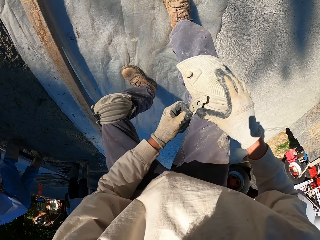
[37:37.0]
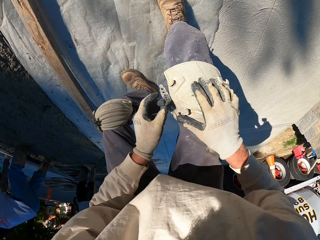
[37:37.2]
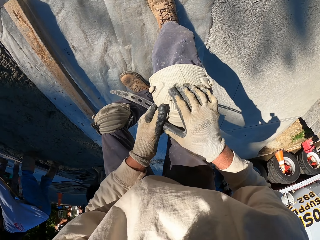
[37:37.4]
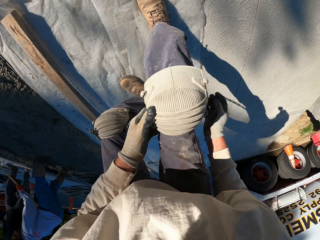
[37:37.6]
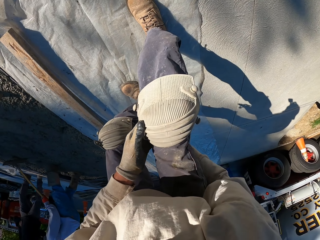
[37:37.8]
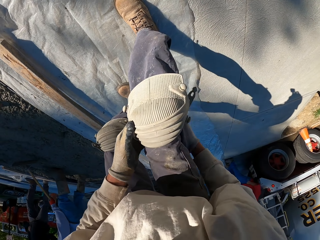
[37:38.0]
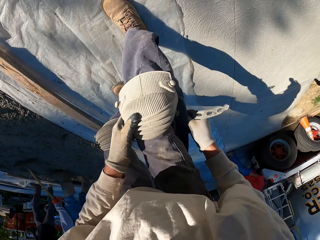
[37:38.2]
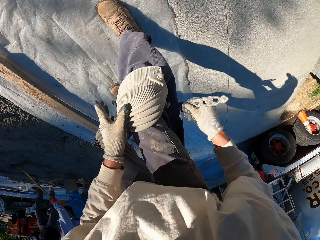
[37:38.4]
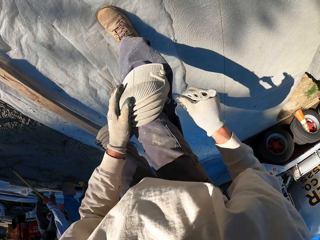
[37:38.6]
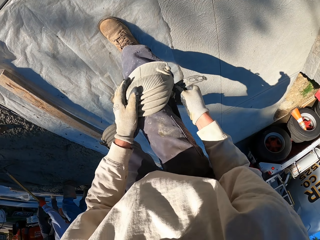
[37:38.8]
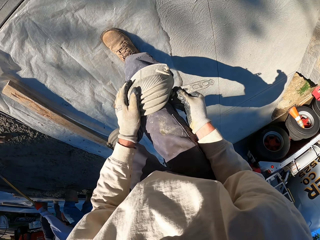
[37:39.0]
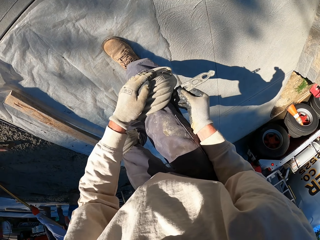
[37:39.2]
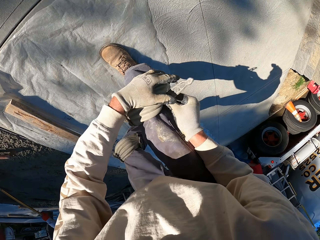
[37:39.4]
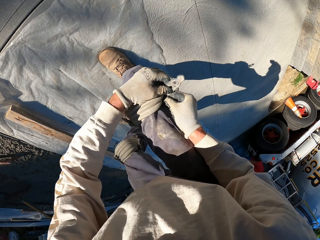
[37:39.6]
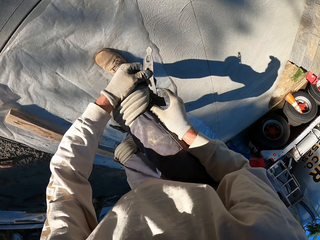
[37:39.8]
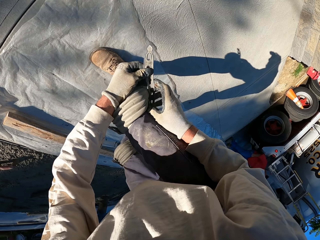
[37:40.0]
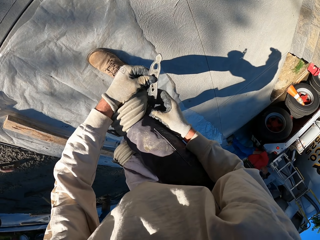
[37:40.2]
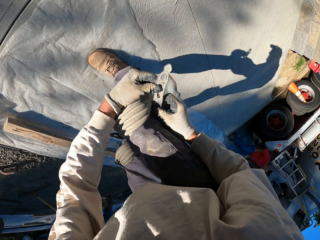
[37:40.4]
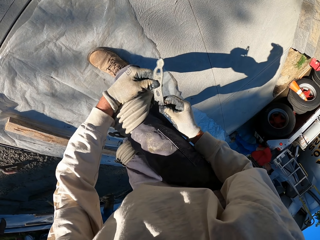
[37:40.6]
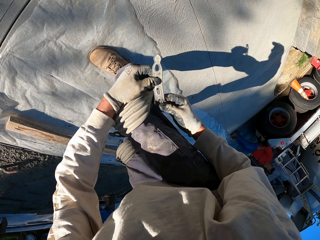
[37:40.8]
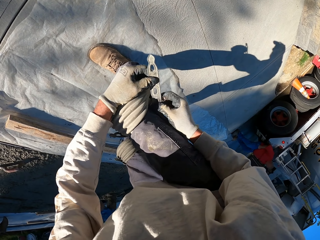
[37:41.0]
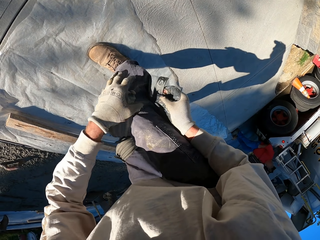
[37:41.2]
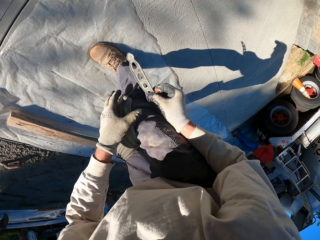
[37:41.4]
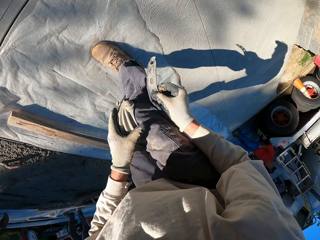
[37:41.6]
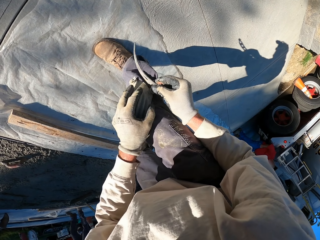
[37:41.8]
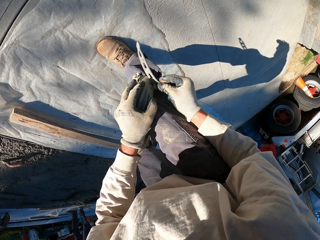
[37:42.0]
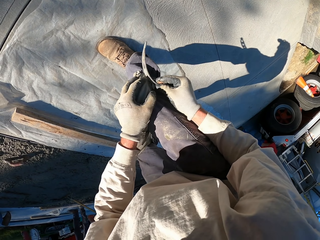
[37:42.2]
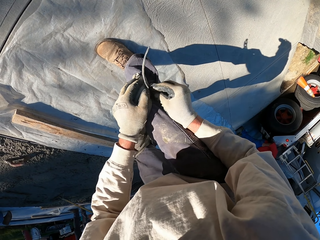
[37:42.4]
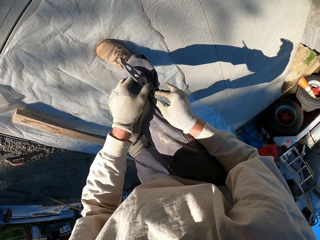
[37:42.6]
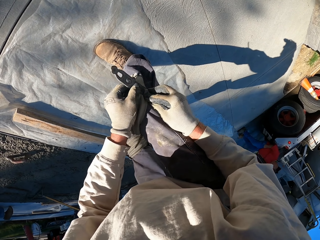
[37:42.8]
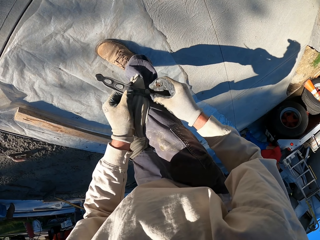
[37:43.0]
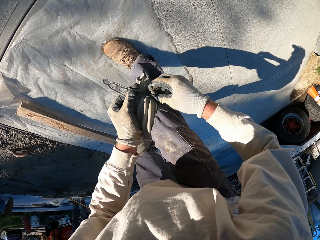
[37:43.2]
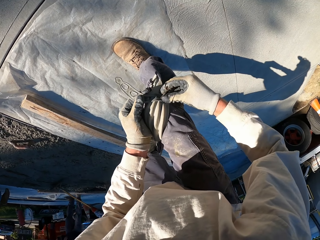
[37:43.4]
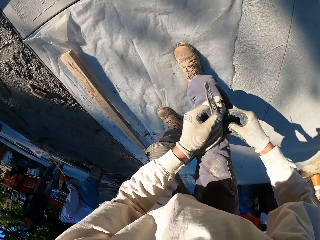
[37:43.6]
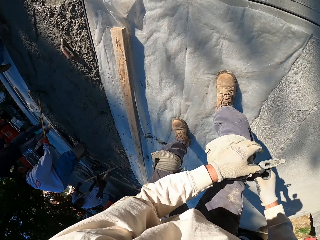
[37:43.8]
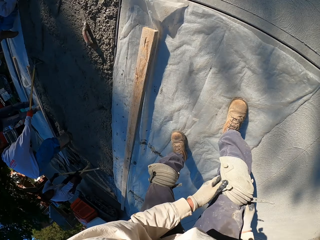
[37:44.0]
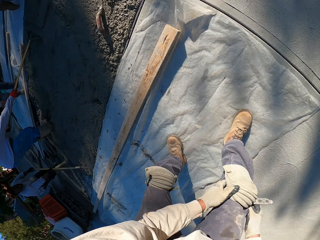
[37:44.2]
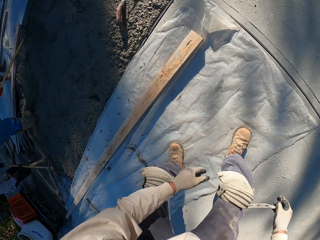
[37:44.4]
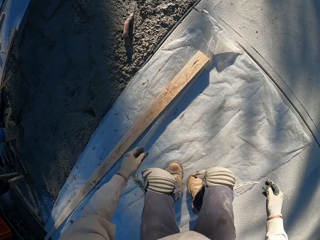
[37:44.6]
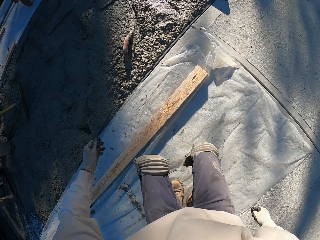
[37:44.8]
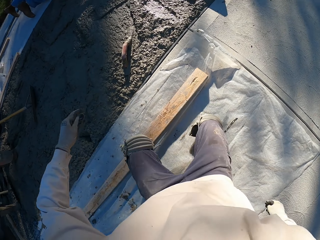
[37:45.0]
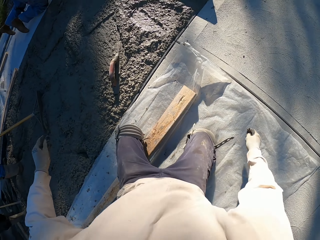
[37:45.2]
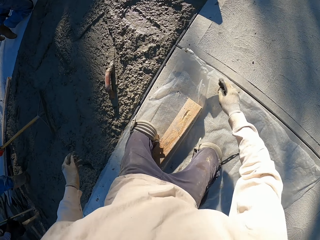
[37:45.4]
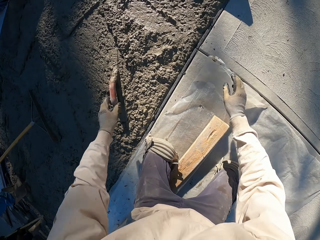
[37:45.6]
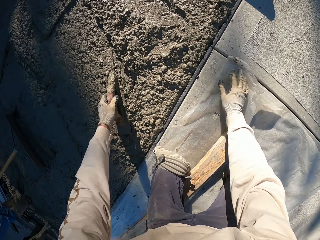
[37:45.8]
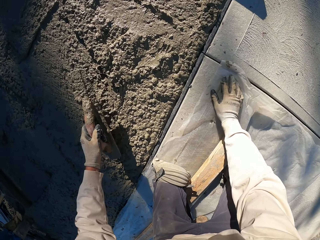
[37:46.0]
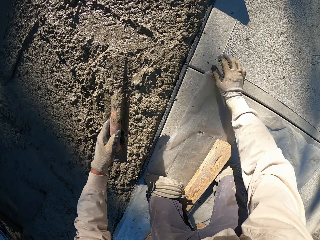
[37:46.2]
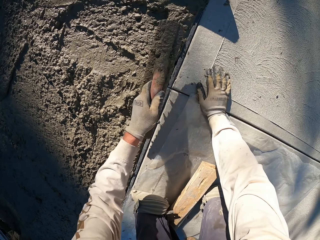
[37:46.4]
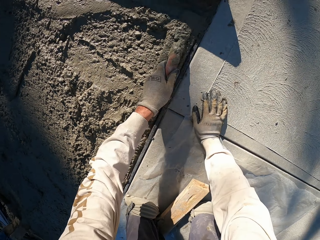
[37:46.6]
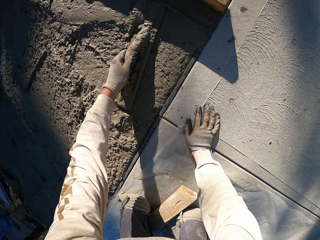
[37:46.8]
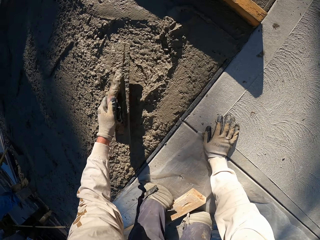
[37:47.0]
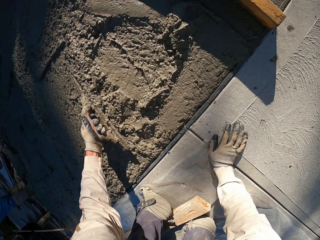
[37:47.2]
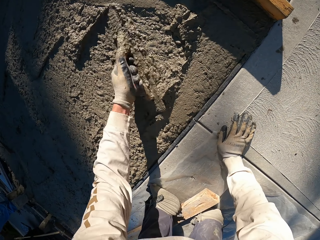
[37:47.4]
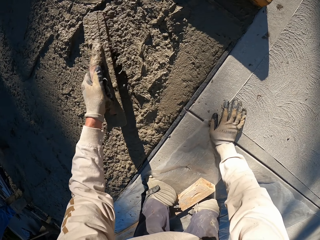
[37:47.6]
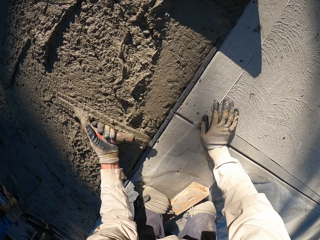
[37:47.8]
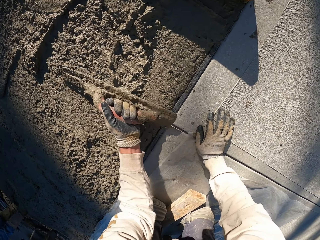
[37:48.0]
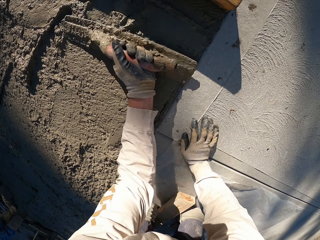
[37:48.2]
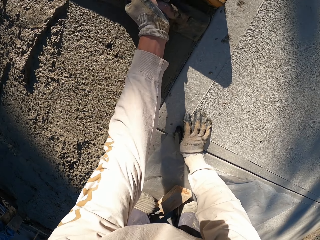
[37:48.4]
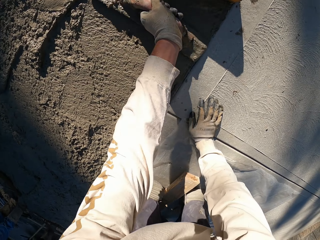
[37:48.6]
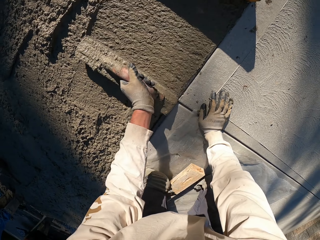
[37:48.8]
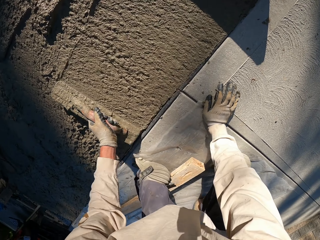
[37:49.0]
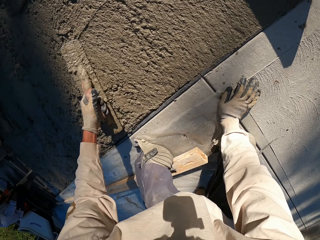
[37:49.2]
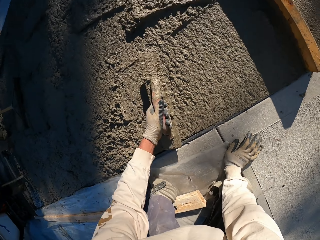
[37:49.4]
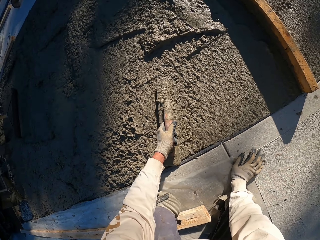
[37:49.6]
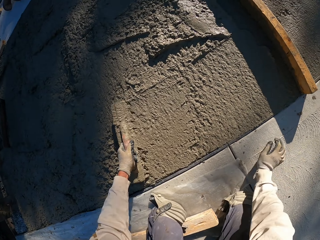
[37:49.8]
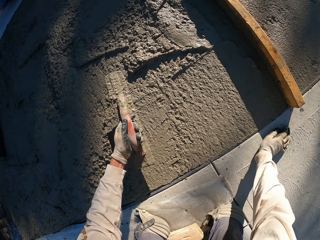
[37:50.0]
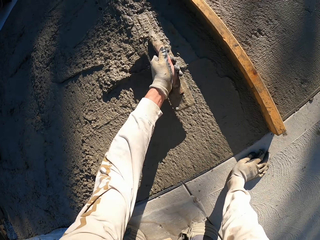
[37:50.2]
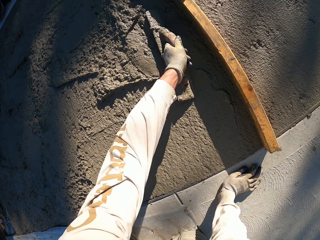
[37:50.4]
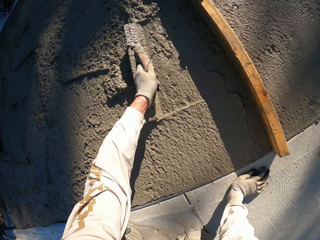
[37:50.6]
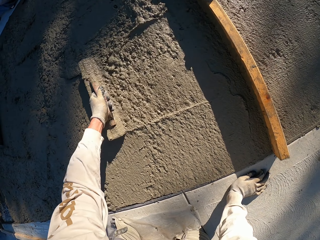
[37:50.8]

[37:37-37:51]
The camera wearer kneels. They pick up the concrete float. They align the concrete using the float tool. They plaster with the concrete float.

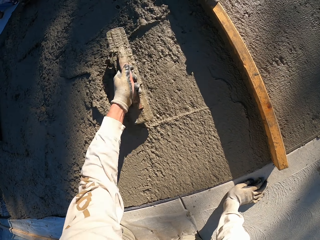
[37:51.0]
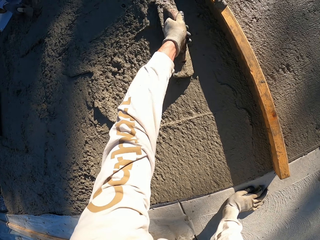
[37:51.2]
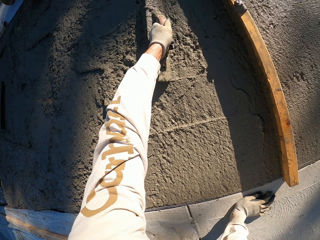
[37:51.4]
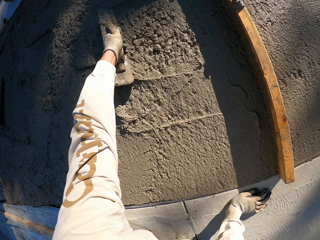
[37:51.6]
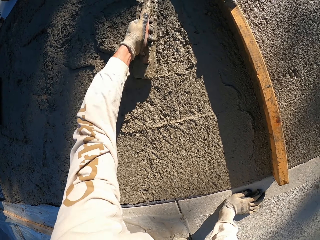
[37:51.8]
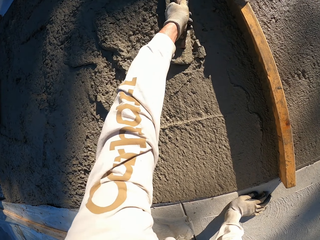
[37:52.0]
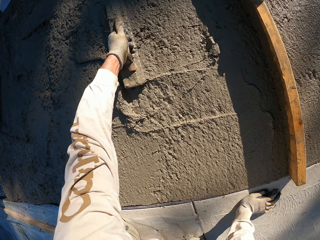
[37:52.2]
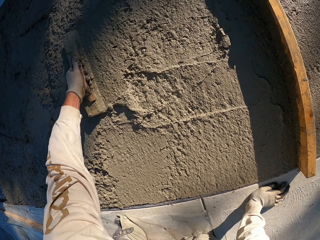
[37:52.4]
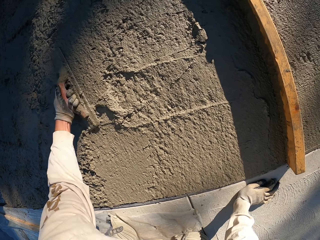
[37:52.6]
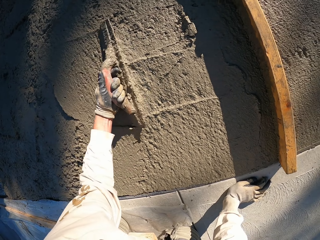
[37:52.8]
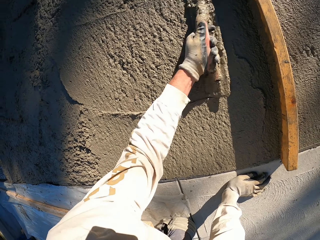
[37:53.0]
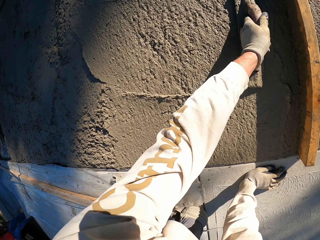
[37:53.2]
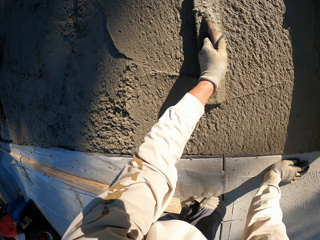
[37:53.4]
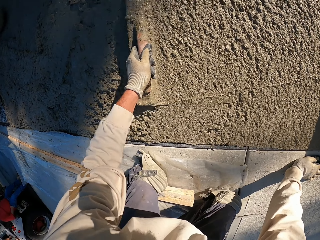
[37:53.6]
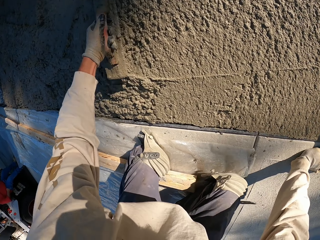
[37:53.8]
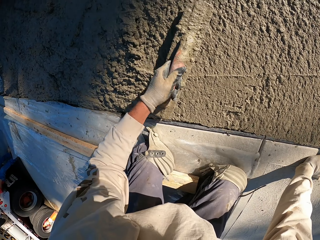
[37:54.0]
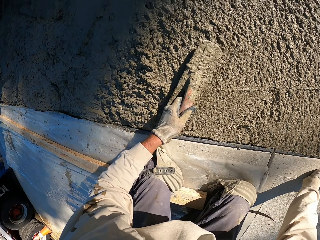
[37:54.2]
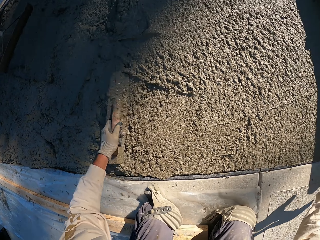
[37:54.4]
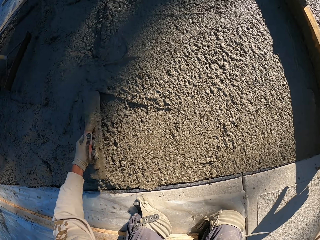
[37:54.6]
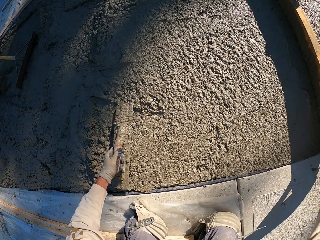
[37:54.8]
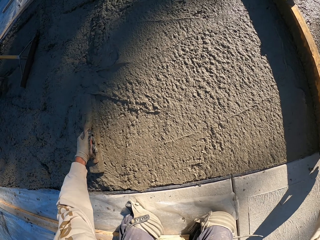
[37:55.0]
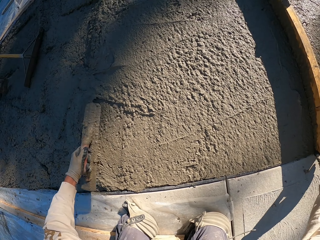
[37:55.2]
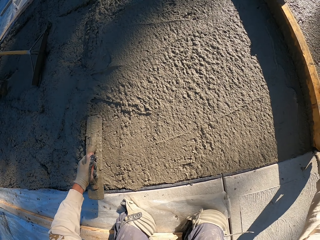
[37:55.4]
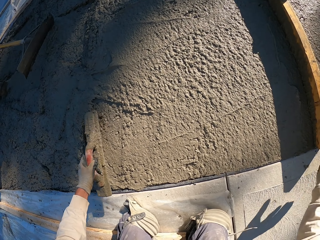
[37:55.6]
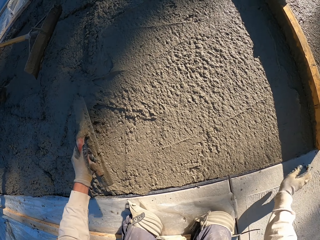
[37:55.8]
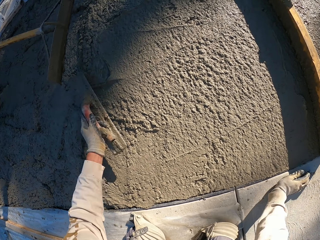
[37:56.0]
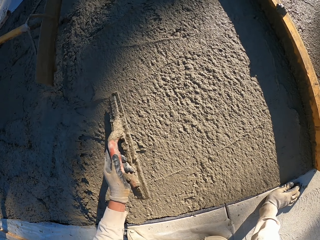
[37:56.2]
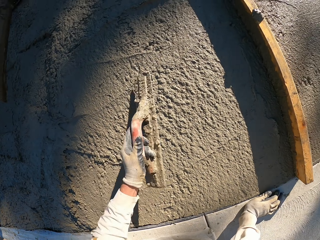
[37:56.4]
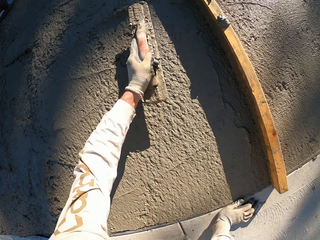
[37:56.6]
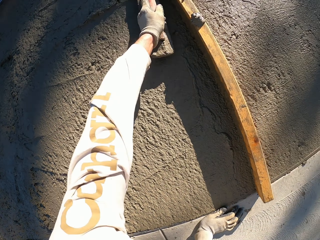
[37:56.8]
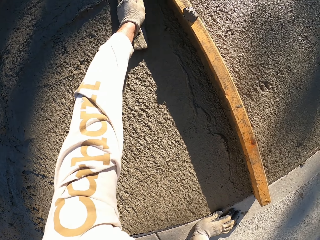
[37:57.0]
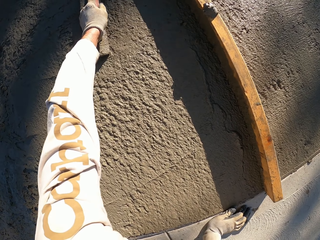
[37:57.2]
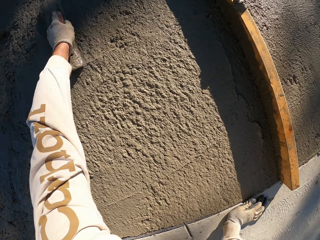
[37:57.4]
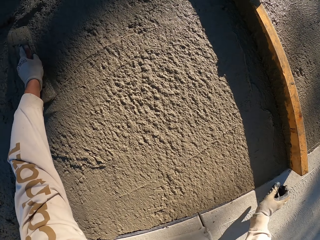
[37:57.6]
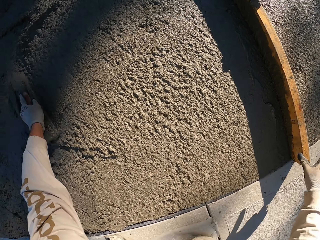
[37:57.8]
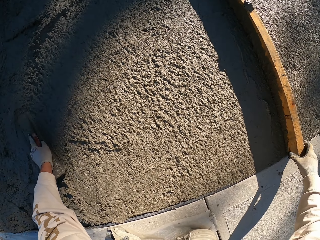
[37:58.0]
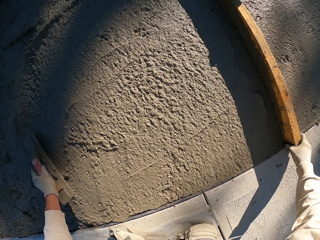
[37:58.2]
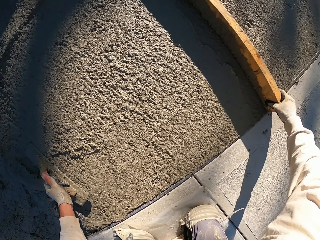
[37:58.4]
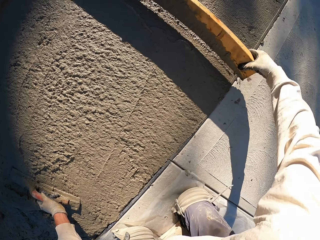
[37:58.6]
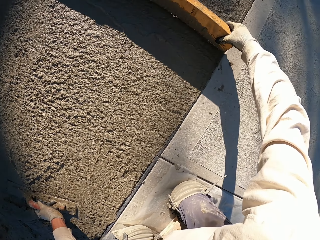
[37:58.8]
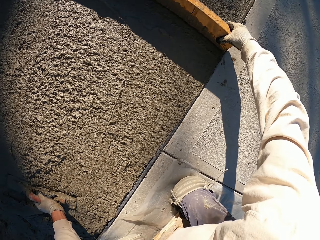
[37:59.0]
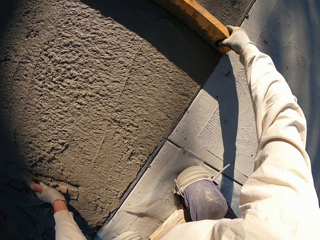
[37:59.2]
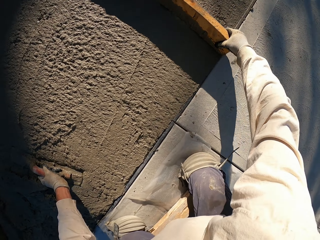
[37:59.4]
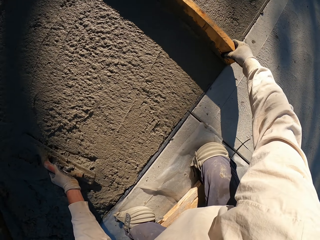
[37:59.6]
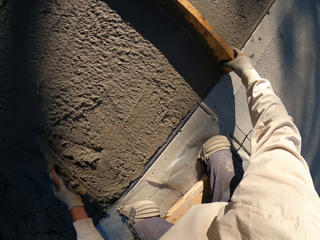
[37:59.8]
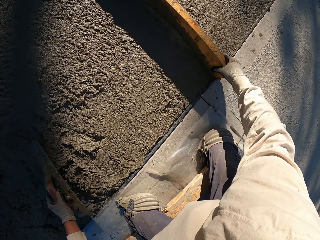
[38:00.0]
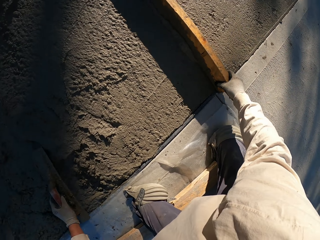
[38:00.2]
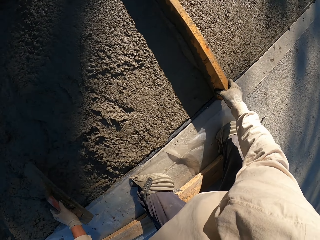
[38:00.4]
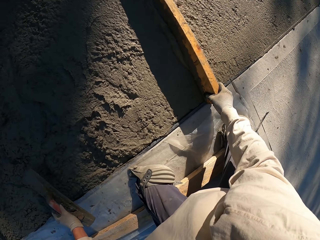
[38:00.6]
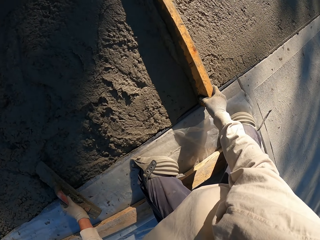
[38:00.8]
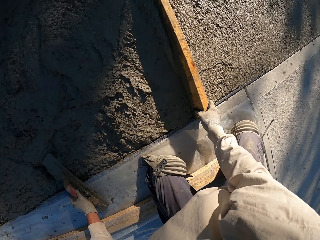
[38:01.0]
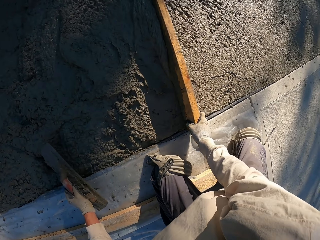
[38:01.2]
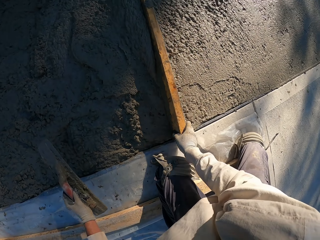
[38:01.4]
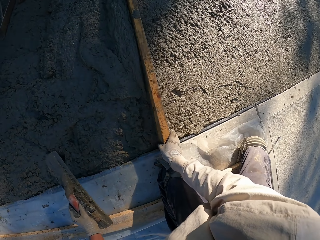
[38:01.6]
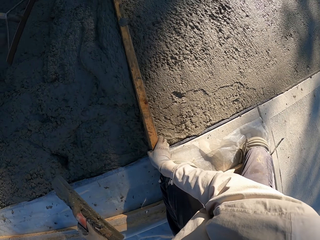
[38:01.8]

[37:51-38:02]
The camera wearer holds the wood. They move the wood and plaster with the wood. They move the concrete float. They align the concrete using the wood.
